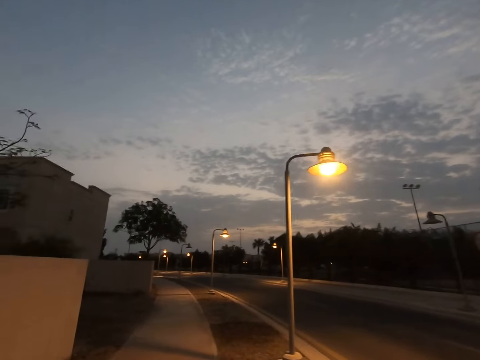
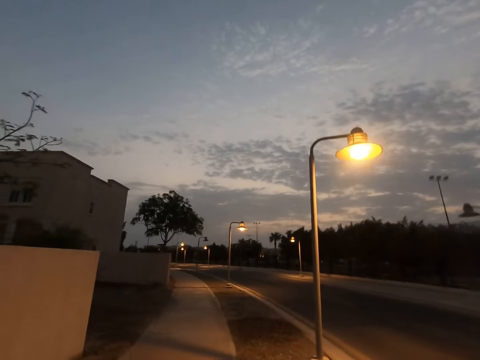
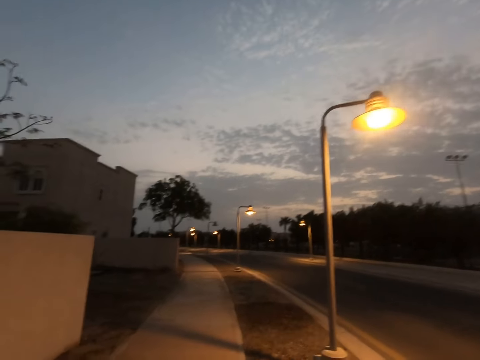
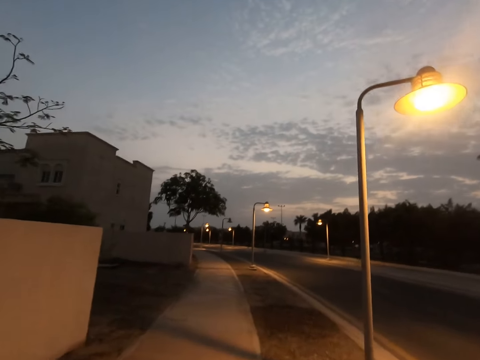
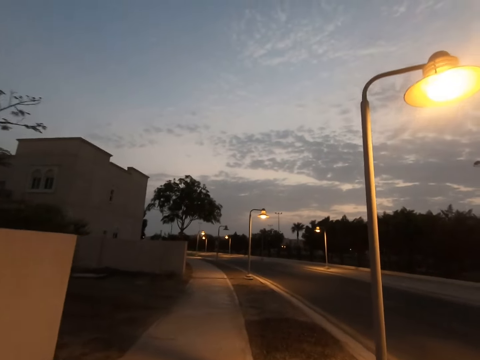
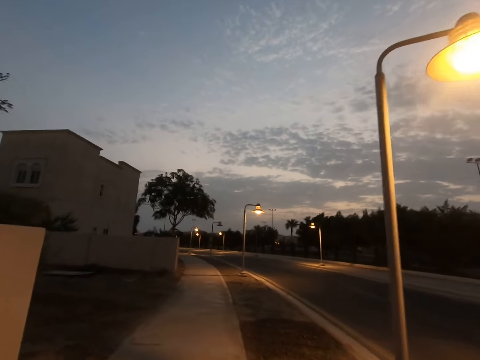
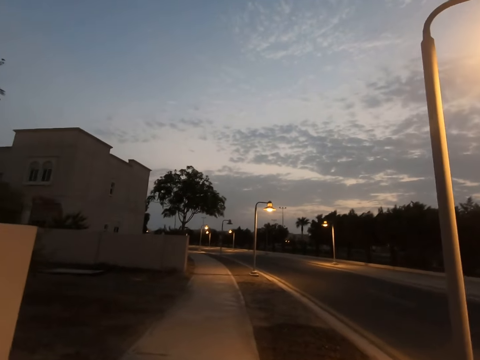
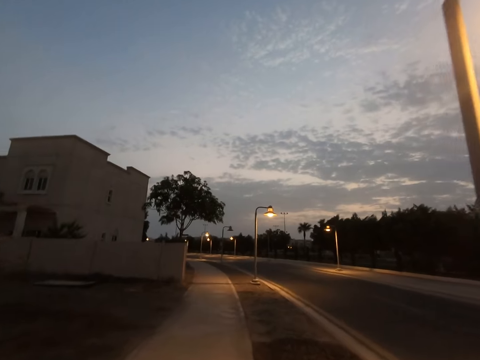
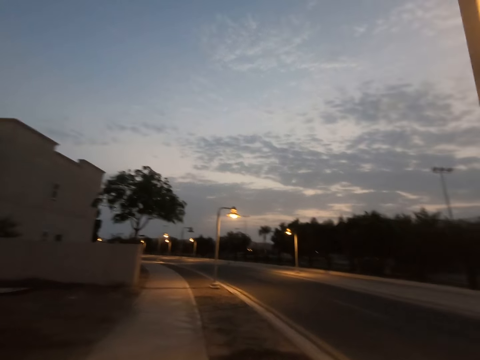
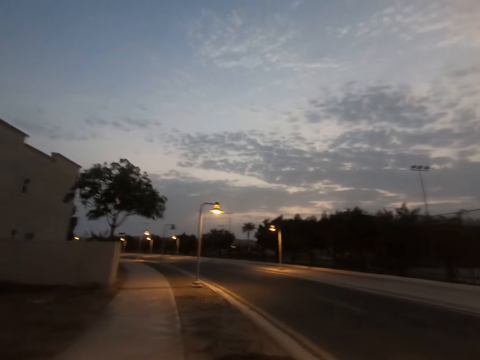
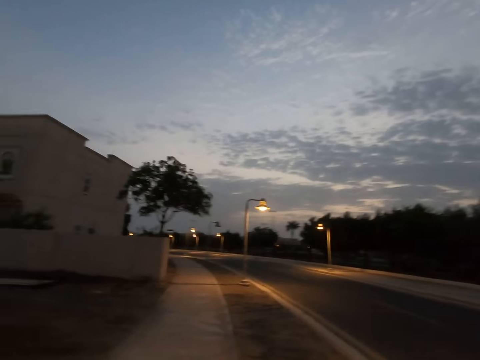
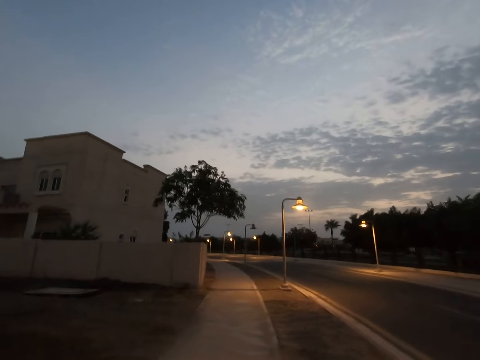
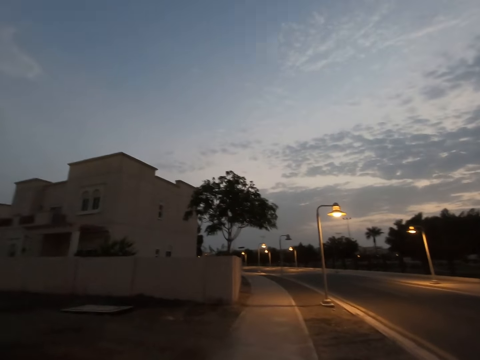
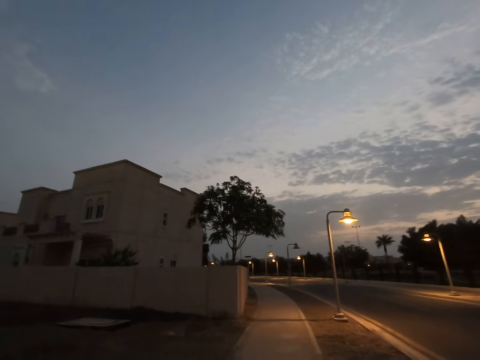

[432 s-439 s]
The camera wearer walks around.

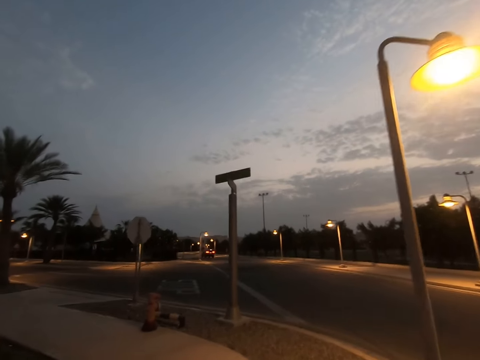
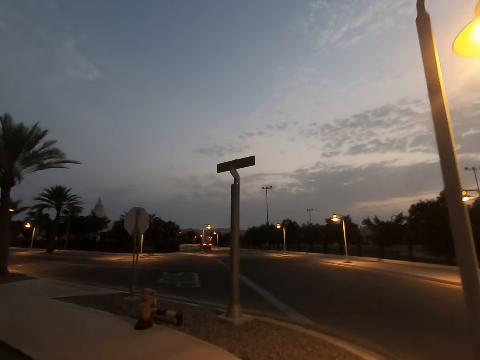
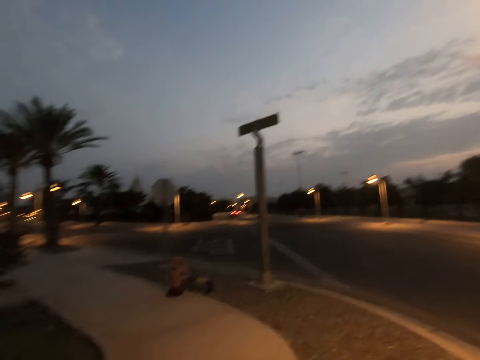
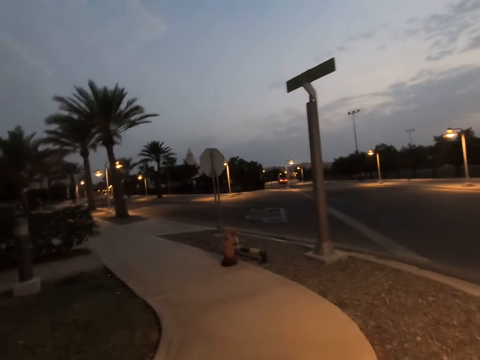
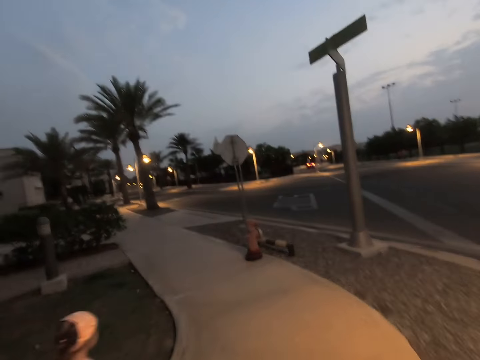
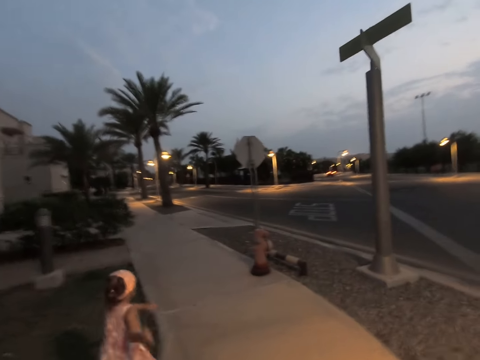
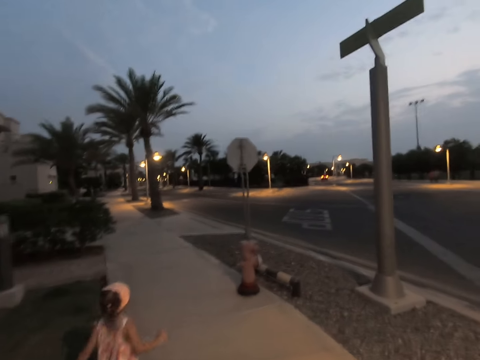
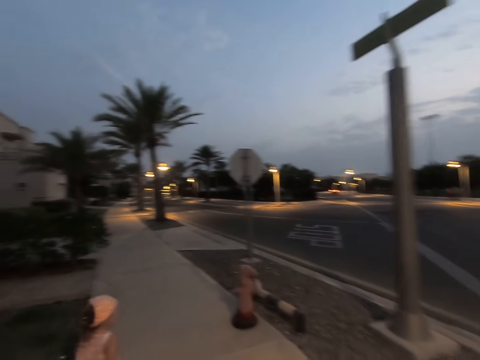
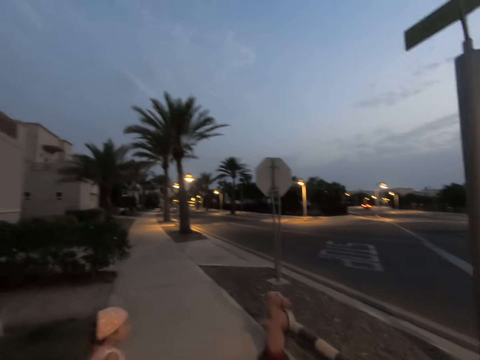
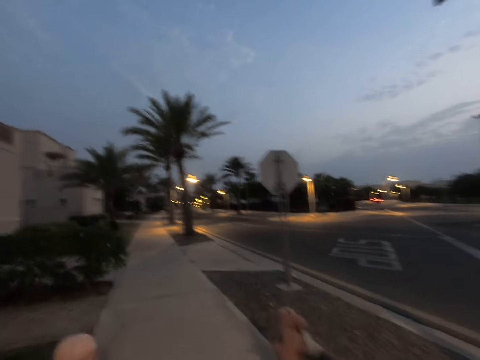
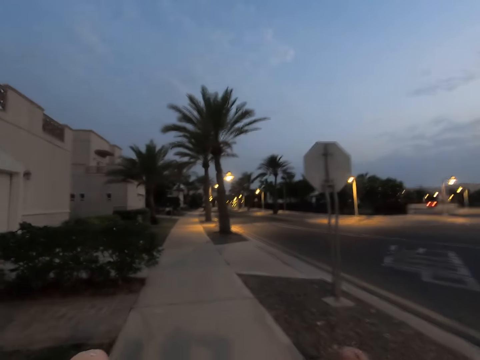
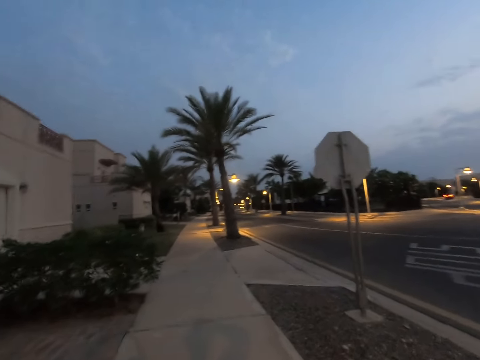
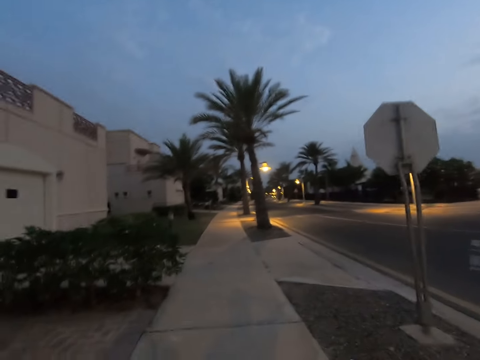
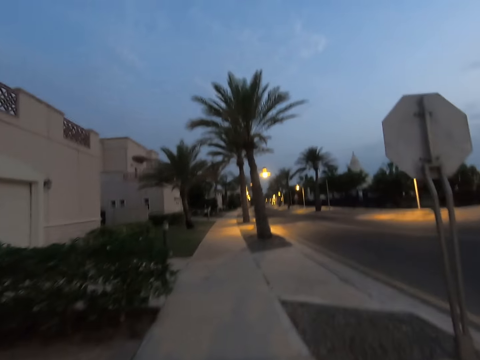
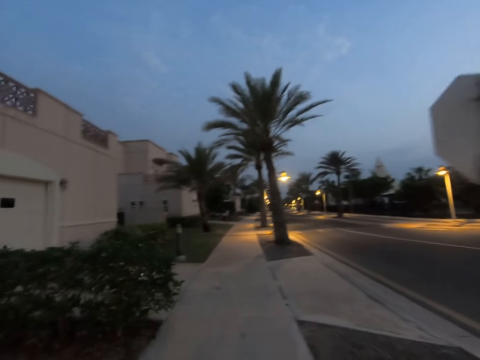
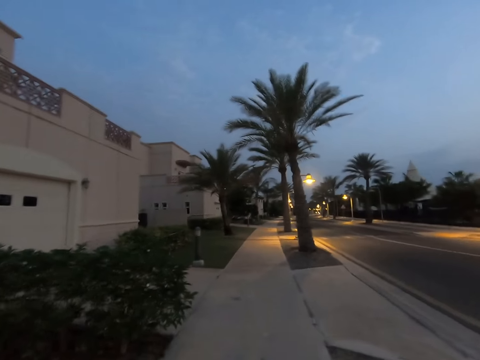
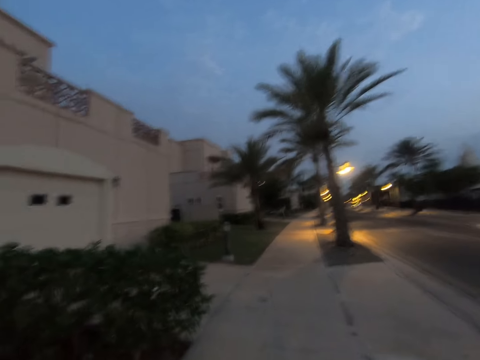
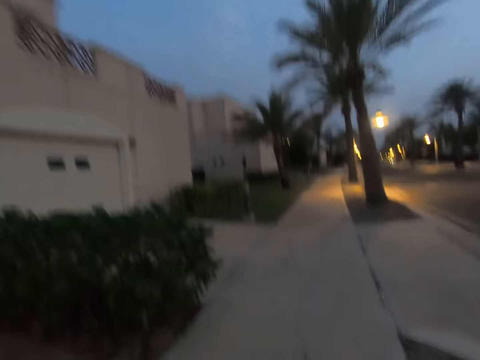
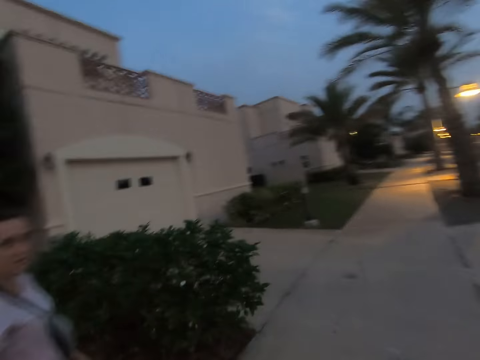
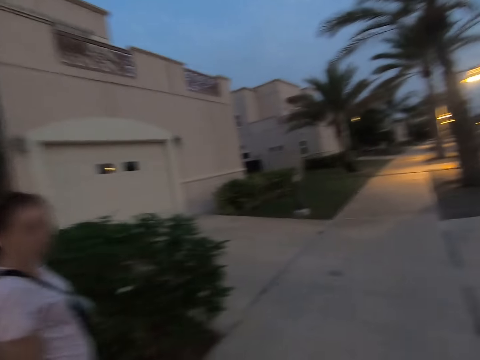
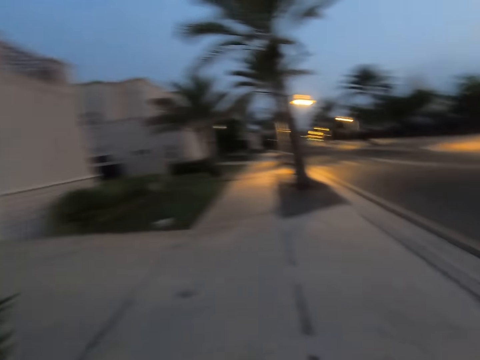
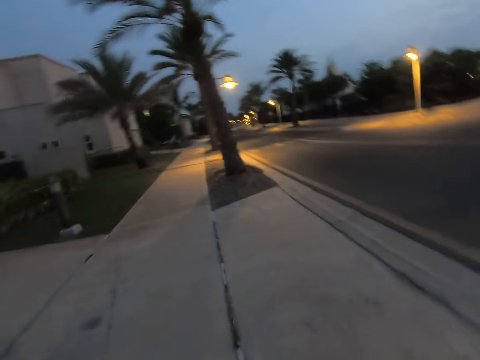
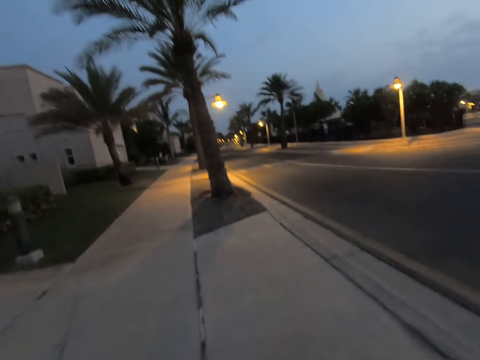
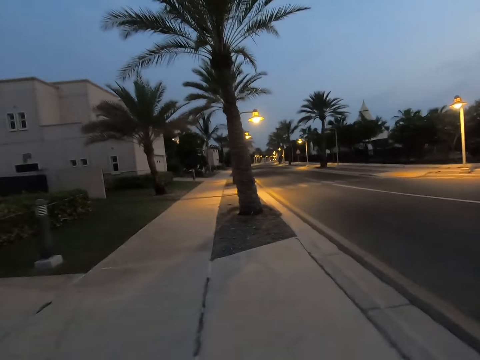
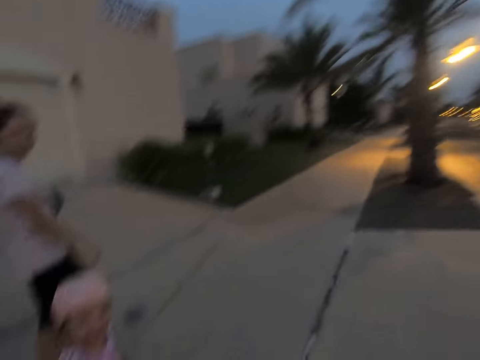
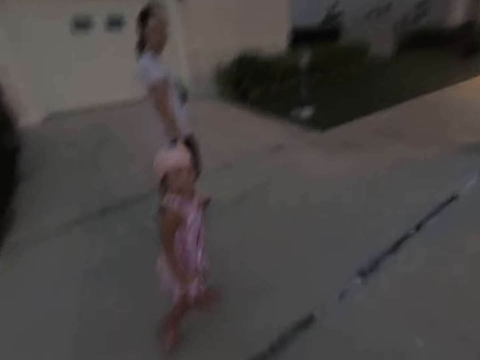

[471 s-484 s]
A child runs in front of the camera wearer. The camera wearer walks on the sidewalk. They walk on the sidewalk again. They gaze at a woman. They walk with the woman and the child on the sidewalk.

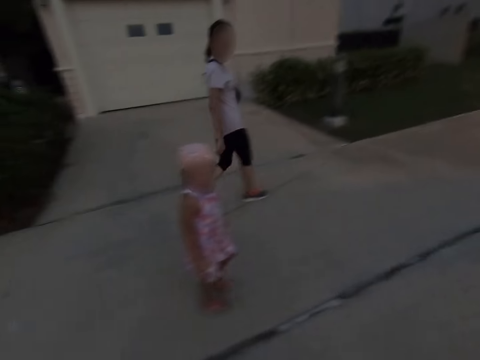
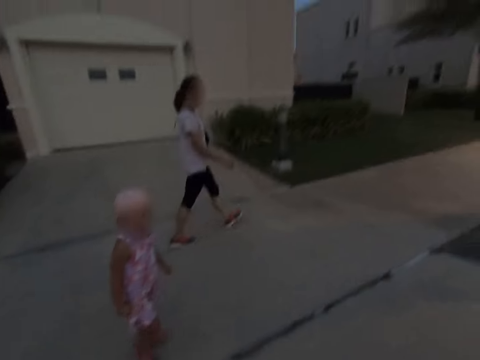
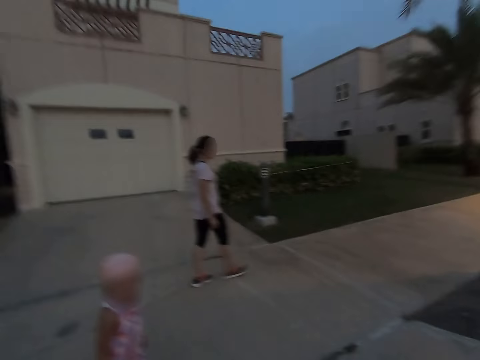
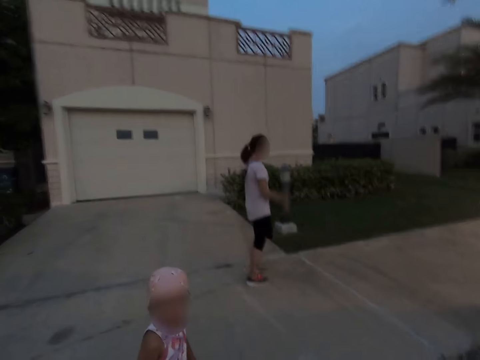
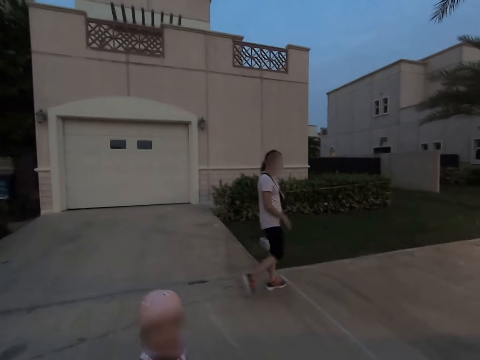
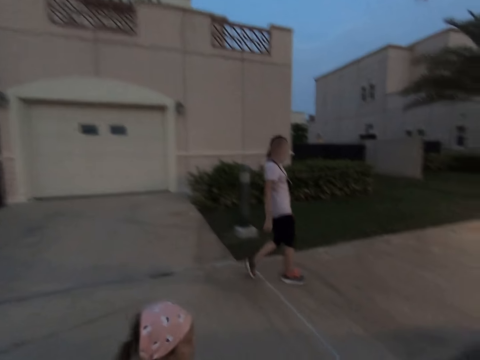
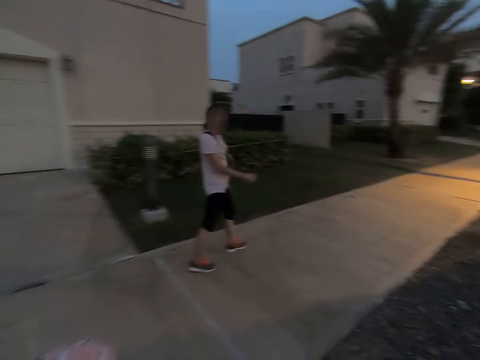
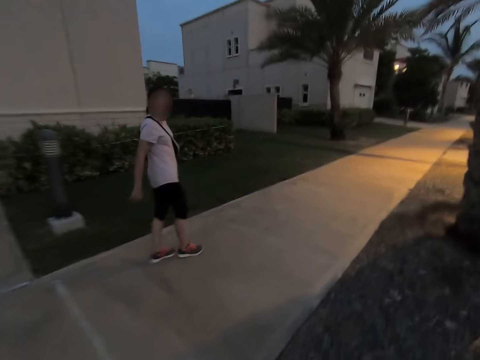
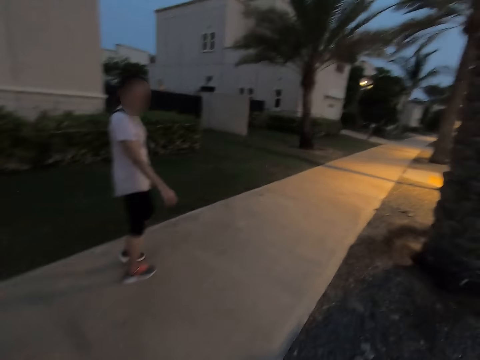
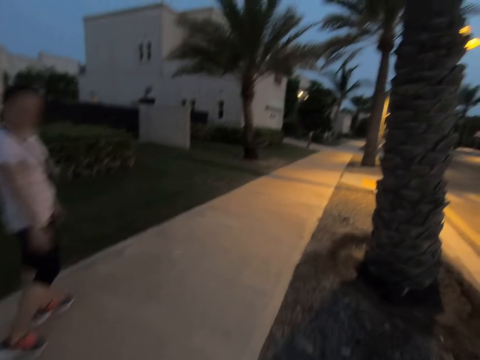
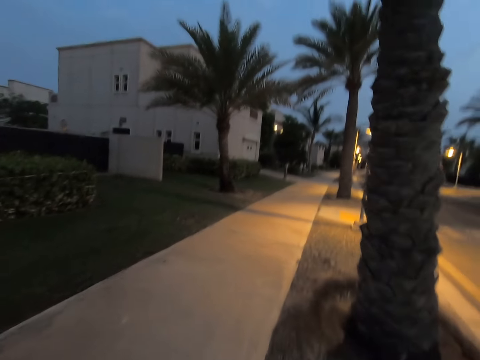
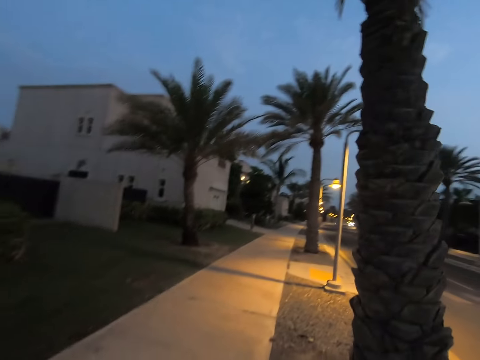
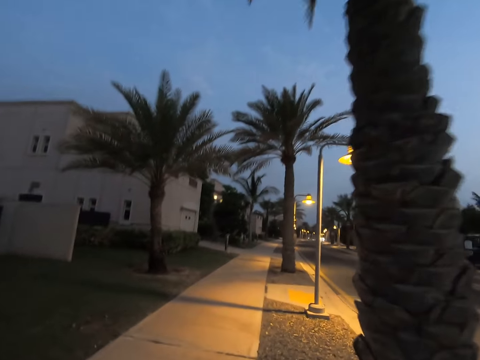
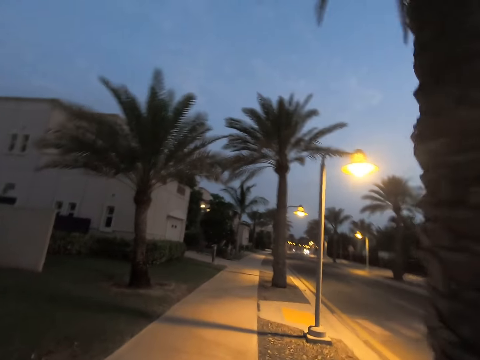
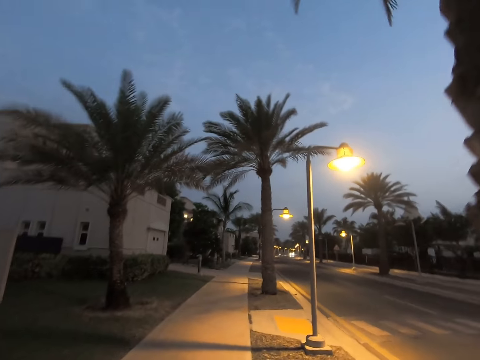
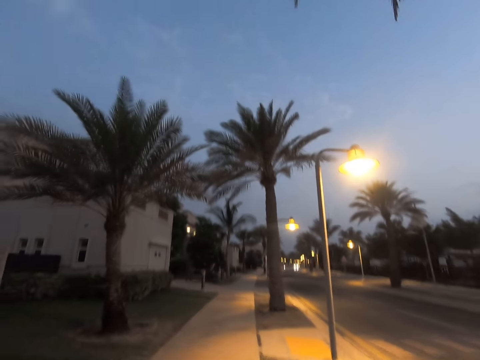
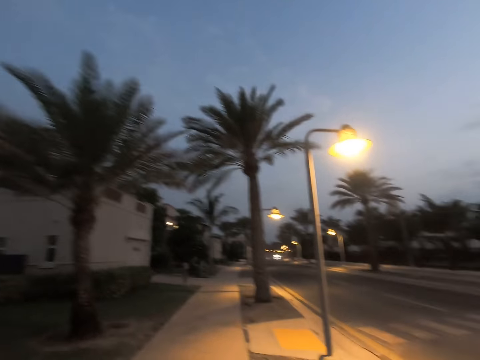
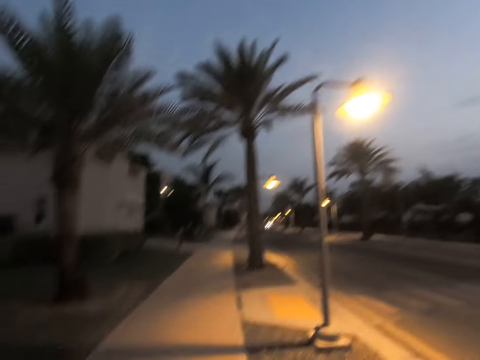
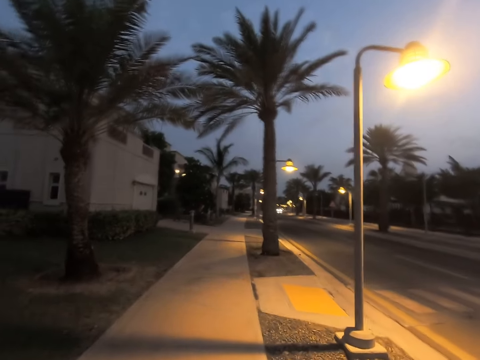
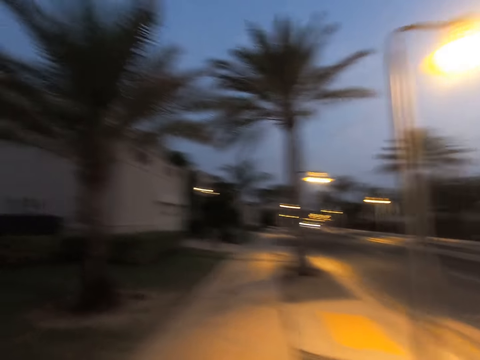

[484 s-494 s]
The camera wearer looks at a woman and a person. The woman walks around. The camera wearer walks on the sidewalk.
